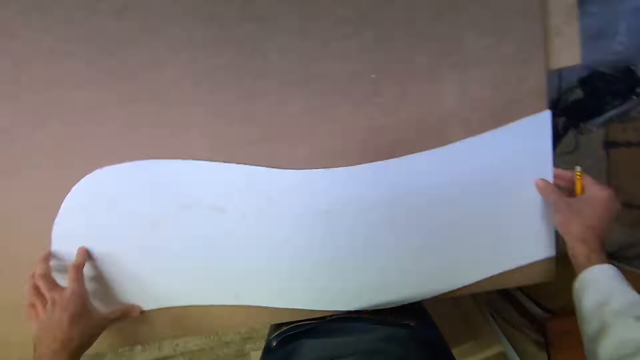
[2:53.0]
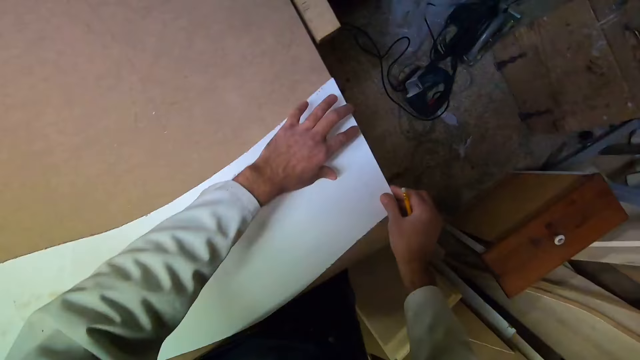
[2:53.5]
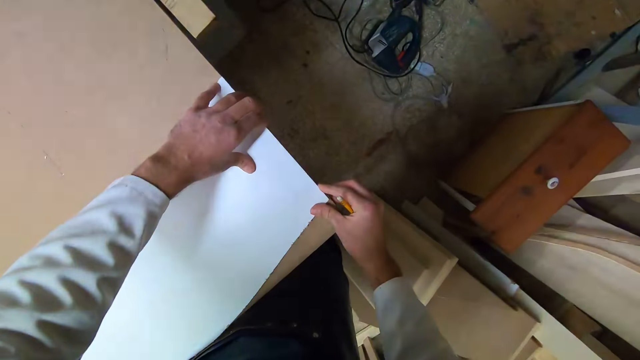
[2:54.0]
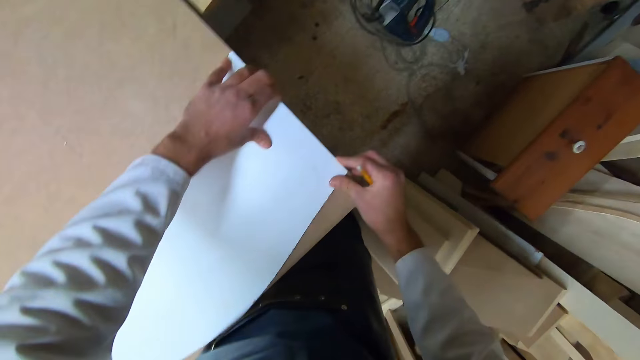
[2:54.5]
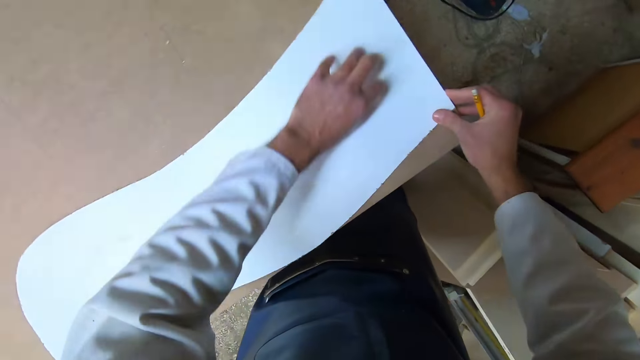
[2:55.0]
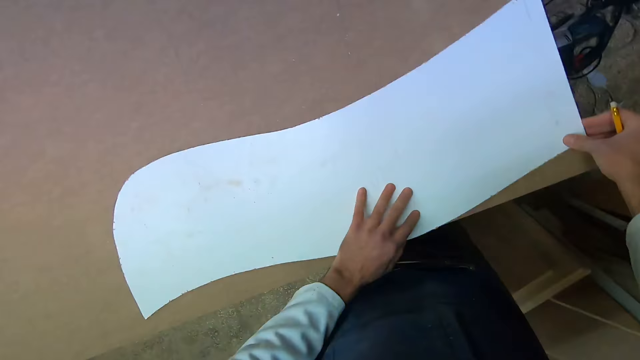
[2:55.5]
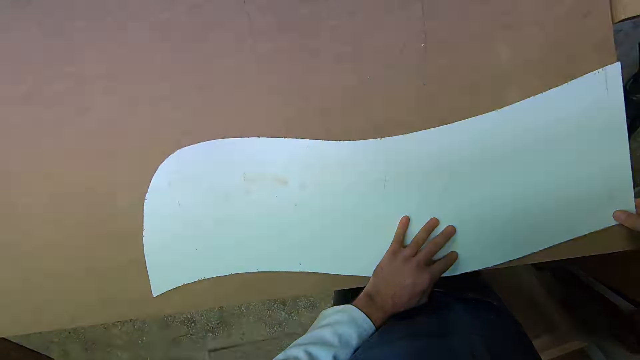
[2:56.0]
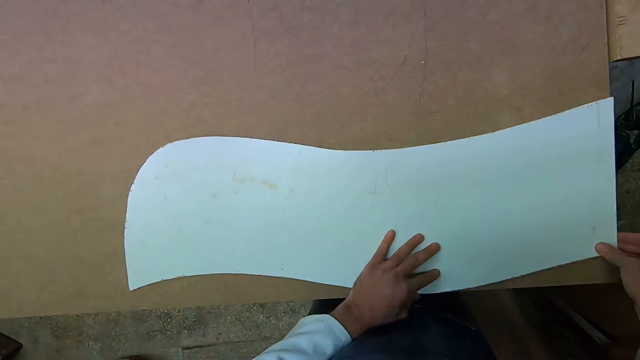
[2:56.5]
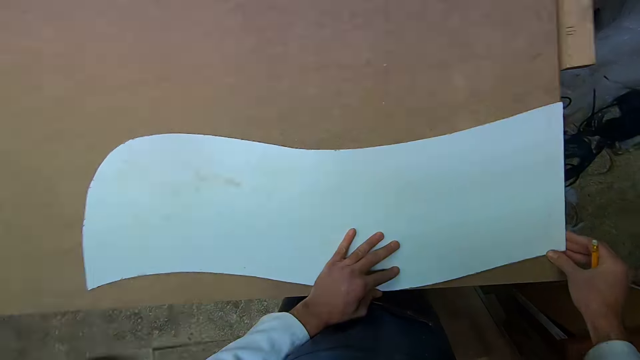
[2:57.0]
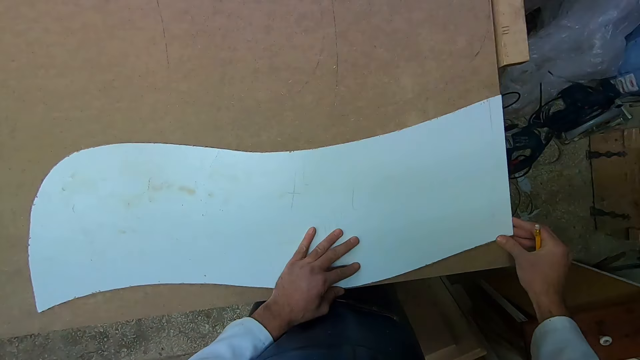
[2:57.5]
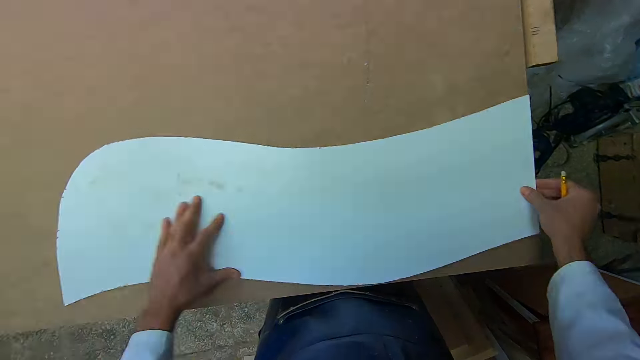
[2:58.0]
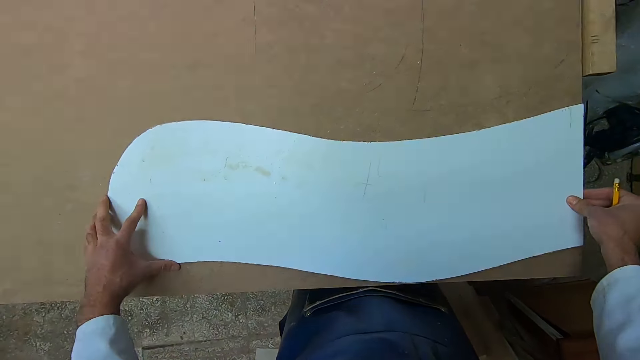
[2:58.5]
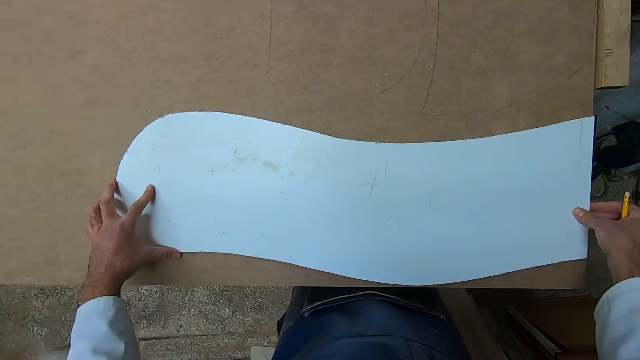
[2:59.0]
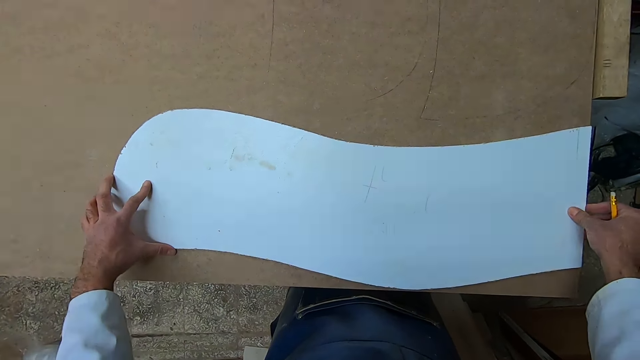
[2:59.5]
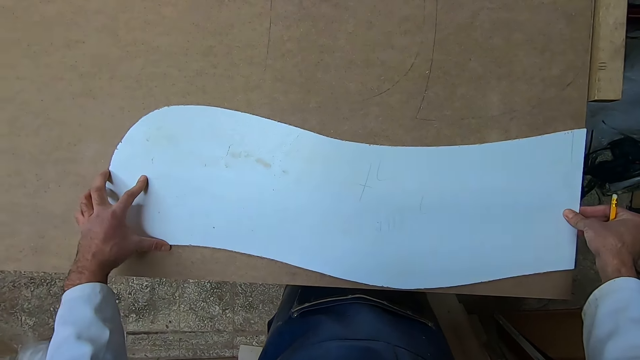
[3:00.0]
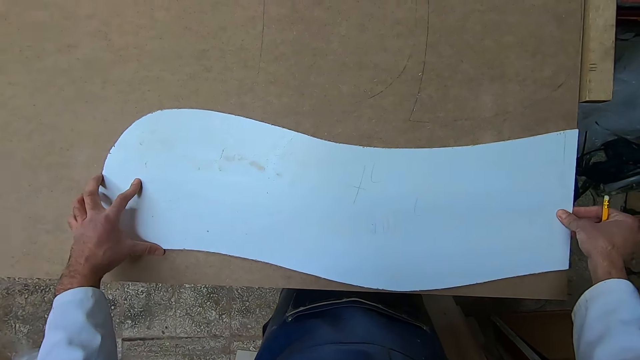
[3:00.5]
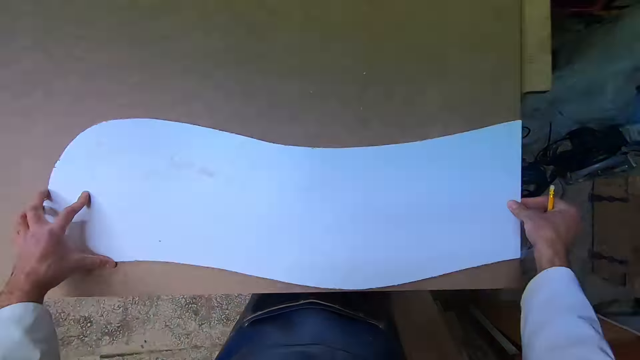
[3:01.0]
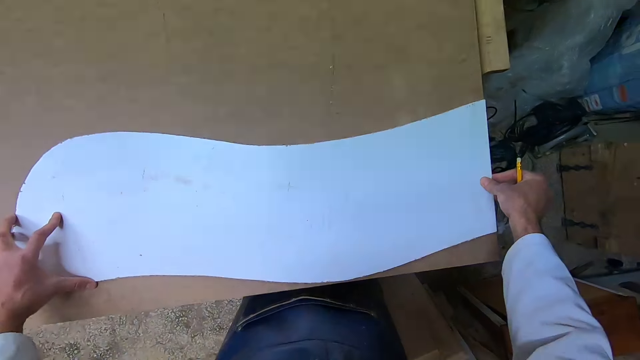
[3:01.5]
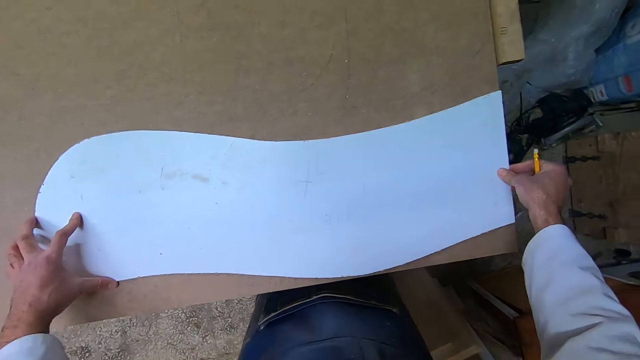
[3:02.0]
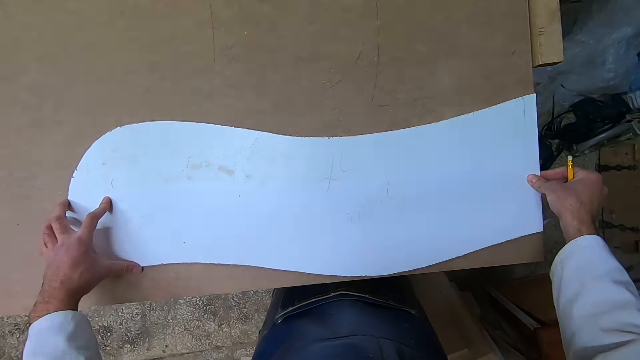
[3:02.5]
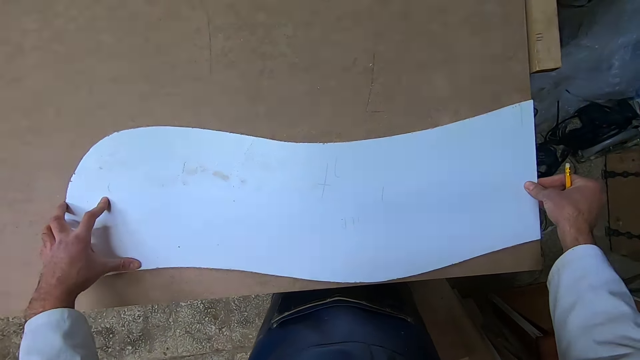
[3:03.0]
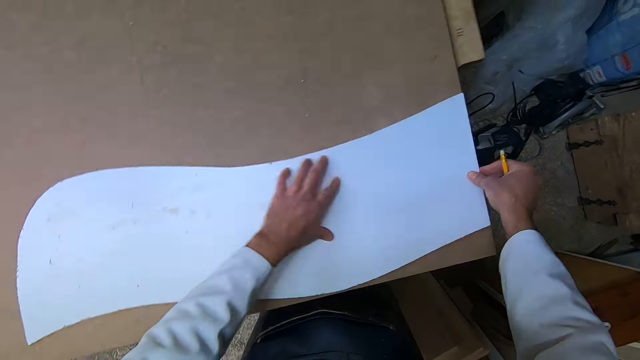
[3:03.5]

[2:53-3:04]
The camera wearer talks.

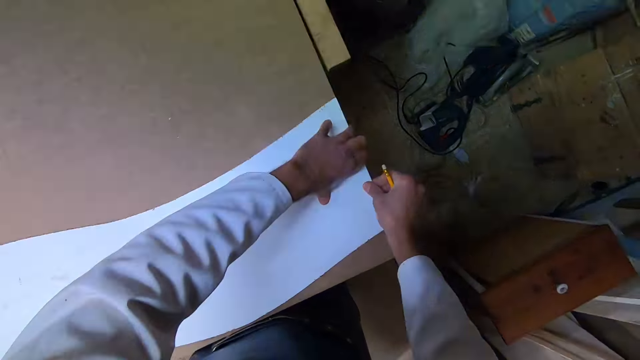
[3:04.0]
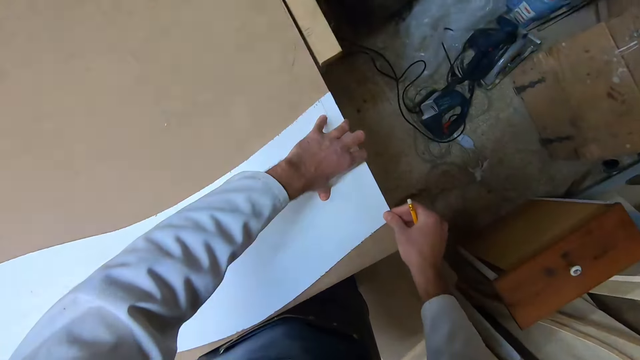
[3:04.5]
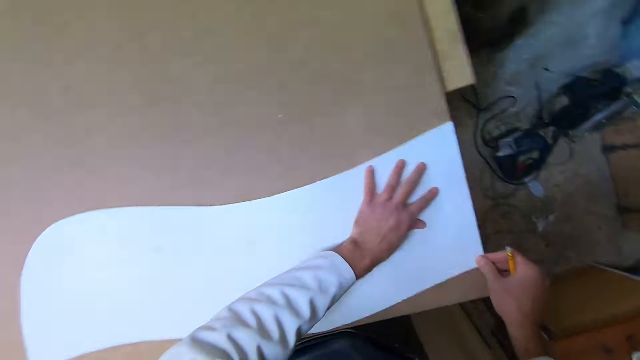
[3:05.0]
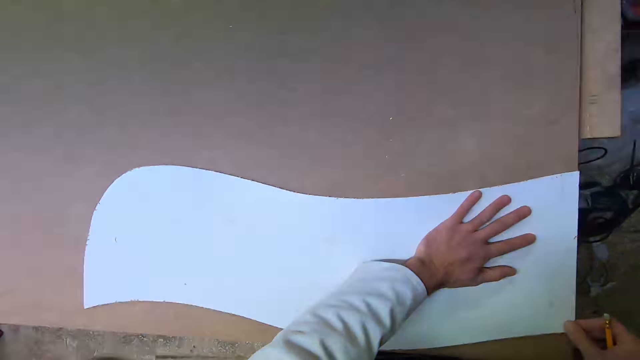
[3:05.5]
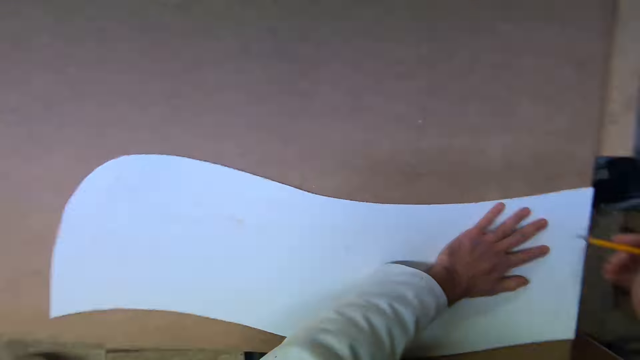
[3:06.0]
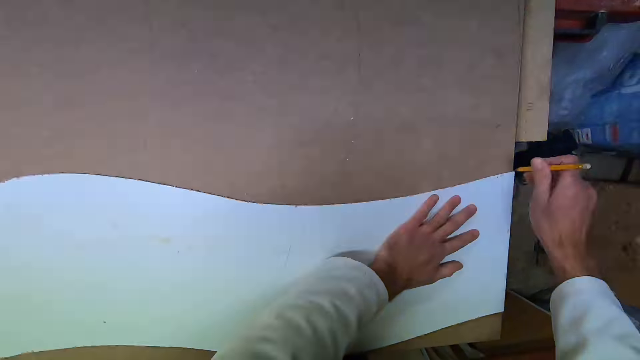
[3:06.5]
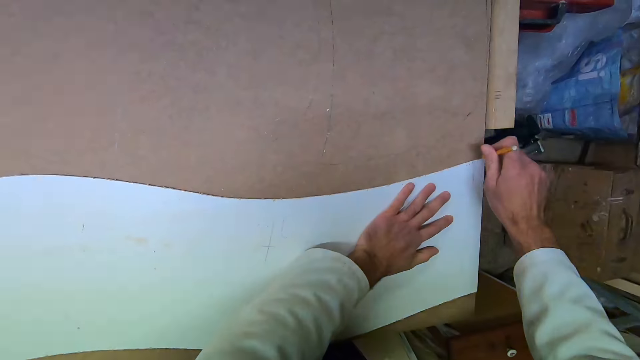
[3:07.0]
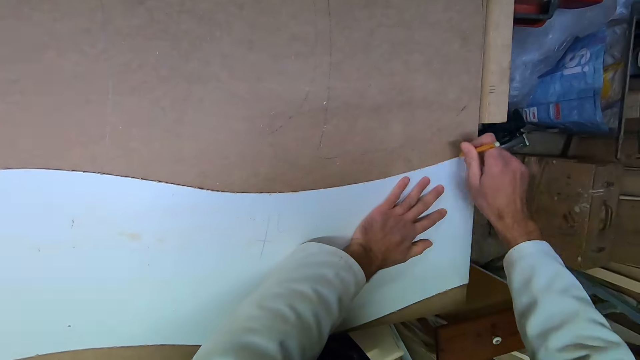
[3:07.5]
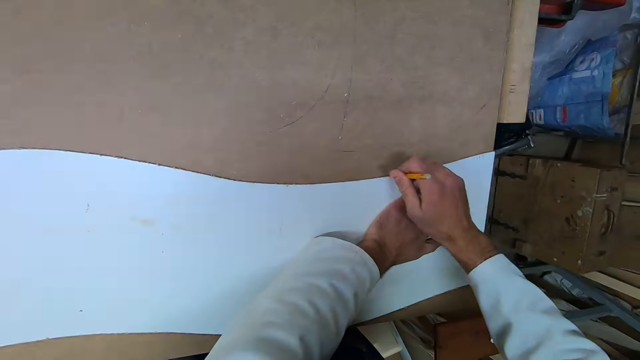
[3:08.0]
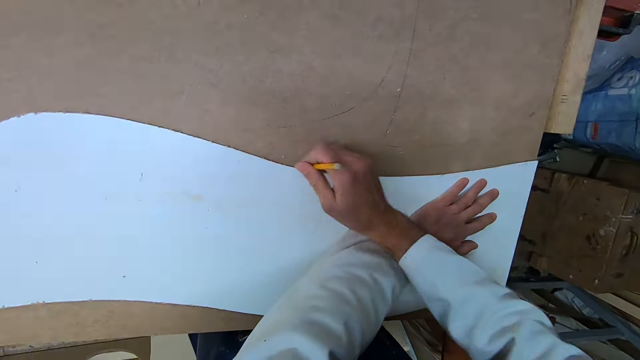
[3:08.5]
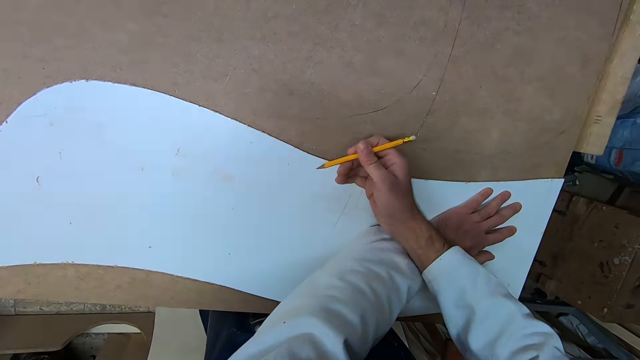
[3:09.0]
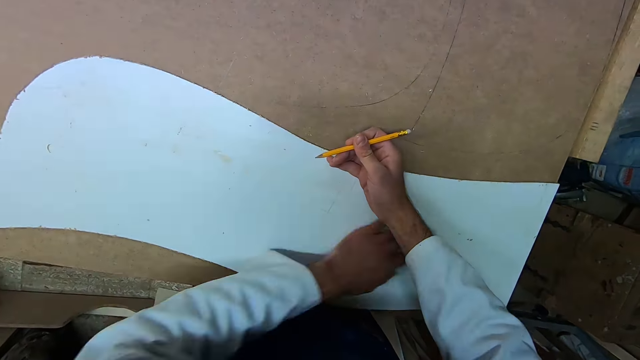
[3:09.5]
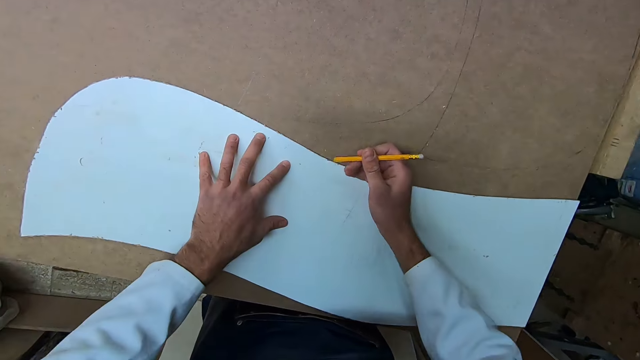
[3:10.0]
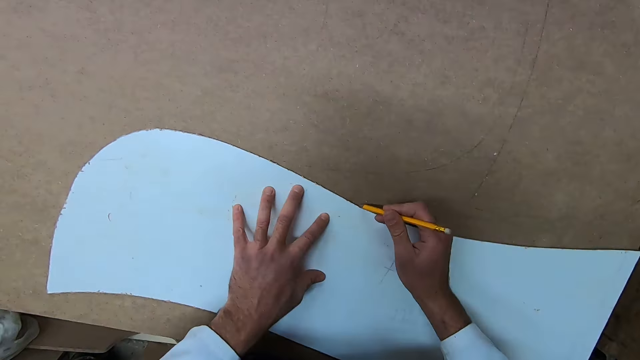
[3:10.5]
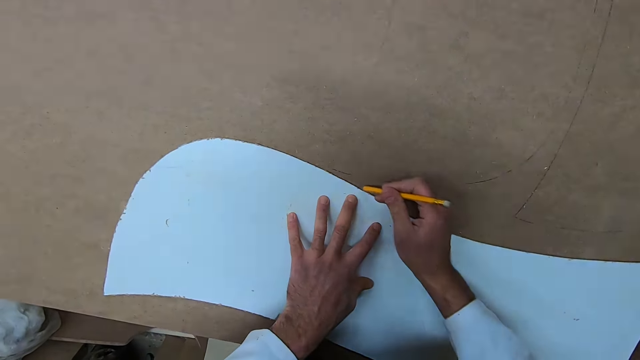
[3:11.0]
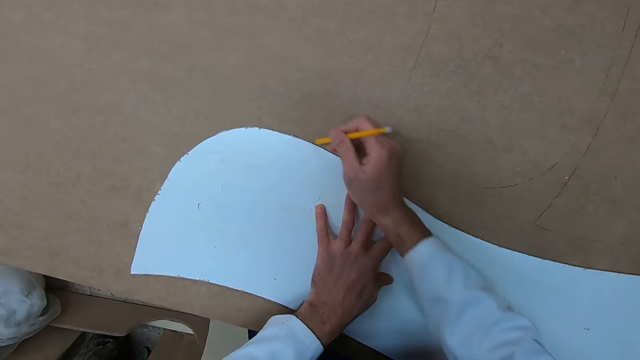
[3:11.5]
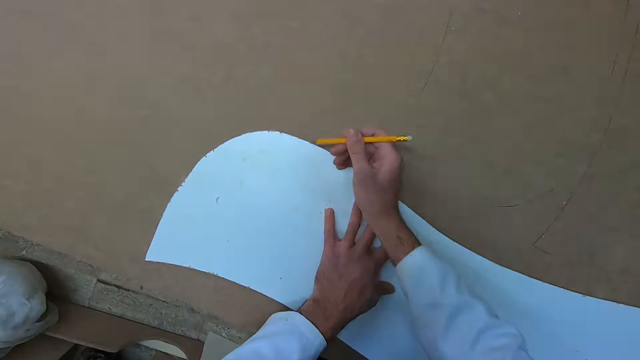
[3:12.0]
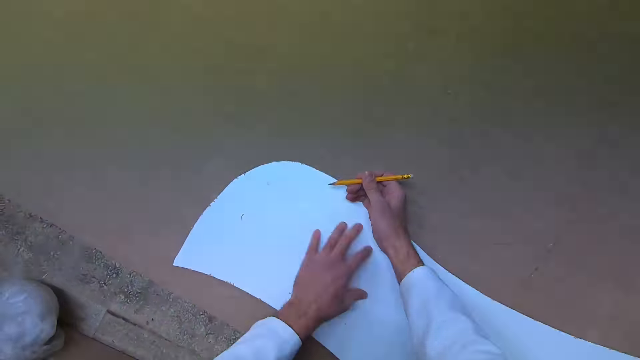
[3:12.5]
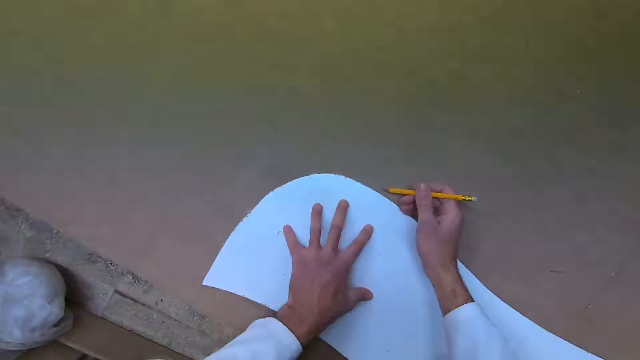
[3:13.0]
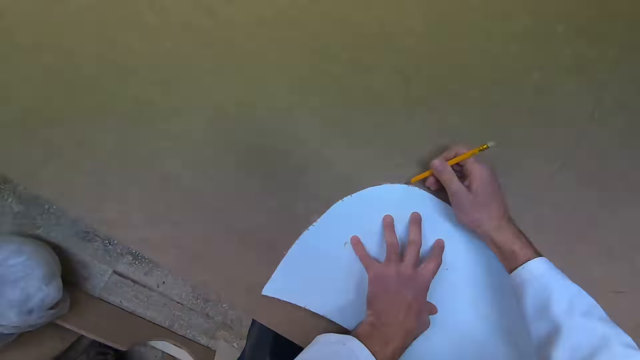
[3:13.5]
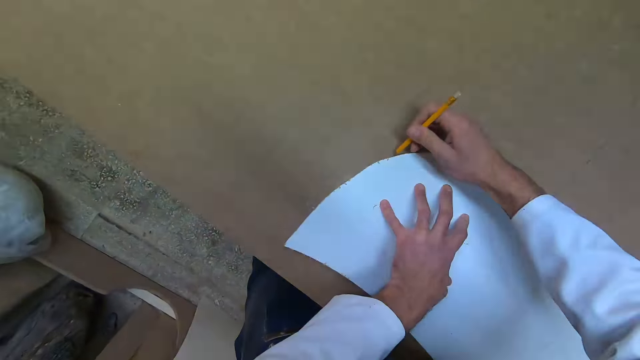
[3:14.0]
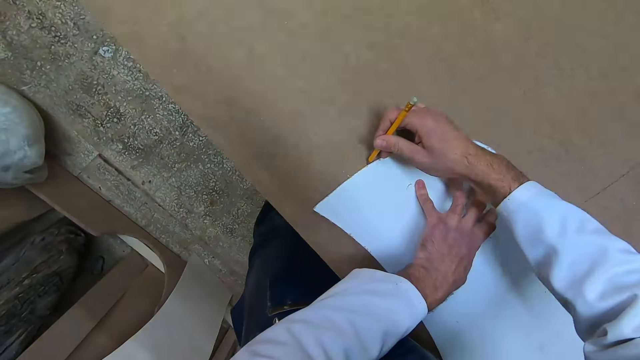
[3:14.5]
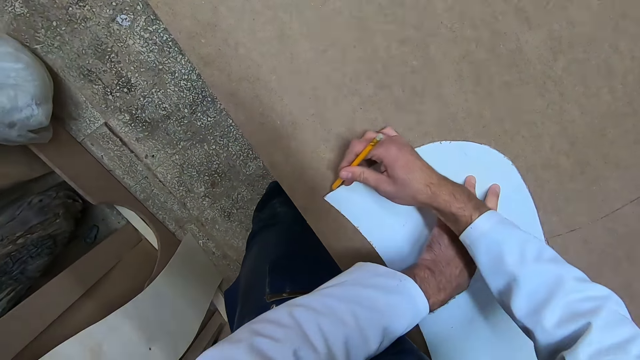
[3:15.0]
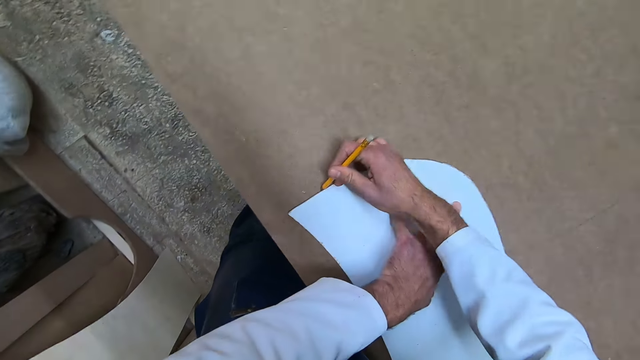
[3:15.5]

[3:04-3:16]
The camera wearer draws the design of the cut out on the wood. They stop drawing the line on the wood. They draw a line on the wood. They stop drawing the line on the wood. They draw a line on the wood. They talk.
